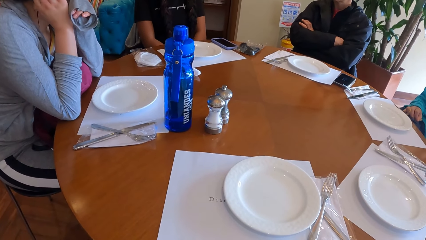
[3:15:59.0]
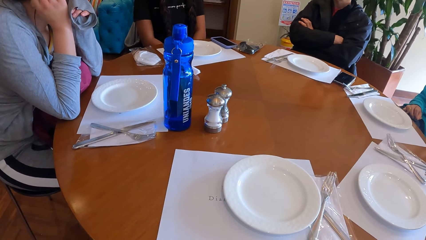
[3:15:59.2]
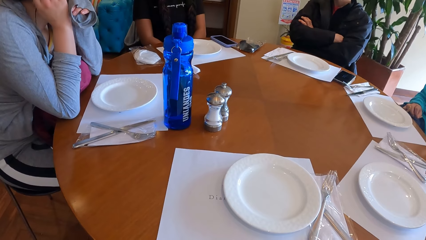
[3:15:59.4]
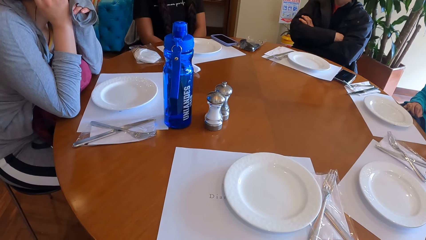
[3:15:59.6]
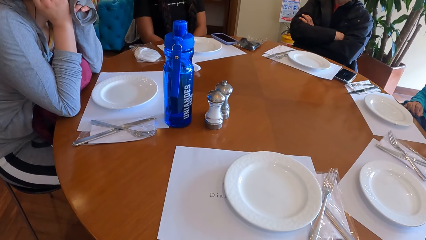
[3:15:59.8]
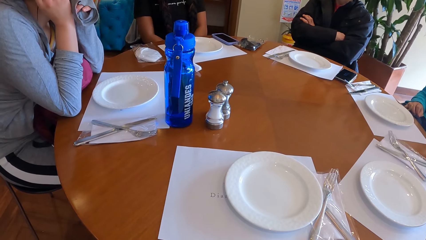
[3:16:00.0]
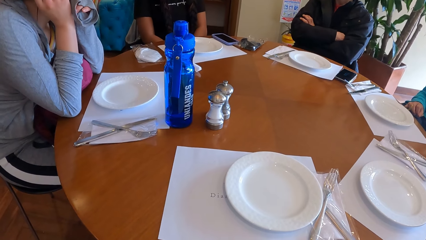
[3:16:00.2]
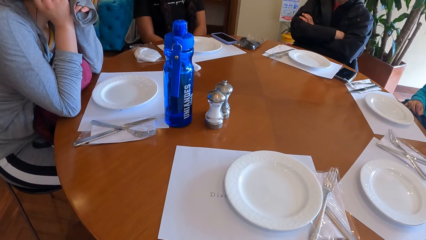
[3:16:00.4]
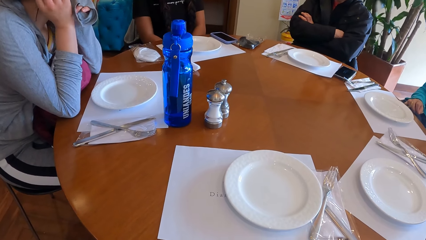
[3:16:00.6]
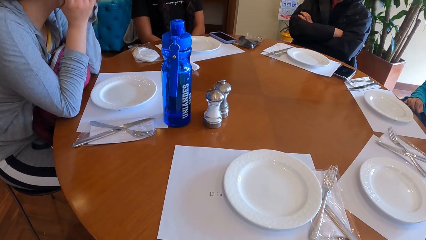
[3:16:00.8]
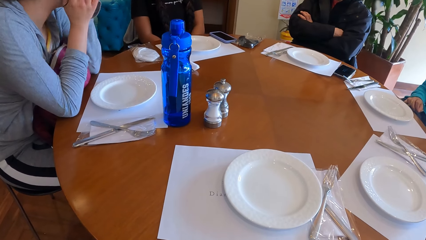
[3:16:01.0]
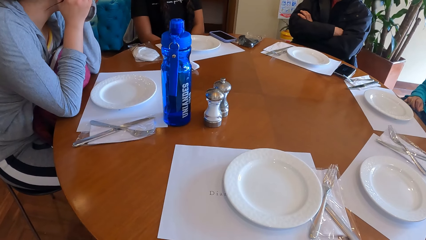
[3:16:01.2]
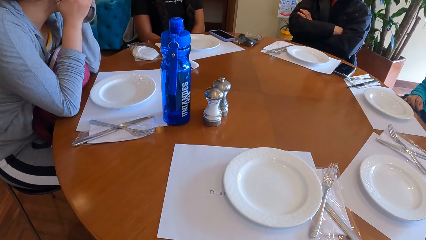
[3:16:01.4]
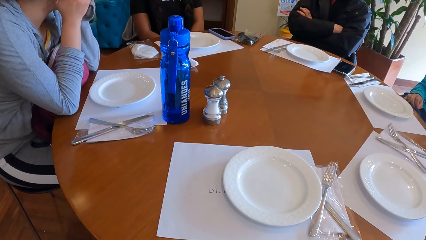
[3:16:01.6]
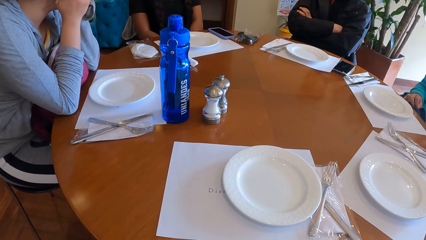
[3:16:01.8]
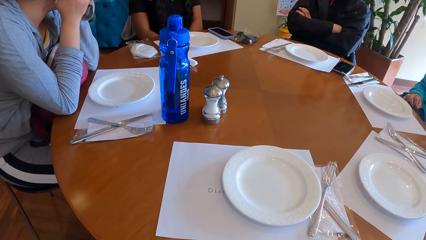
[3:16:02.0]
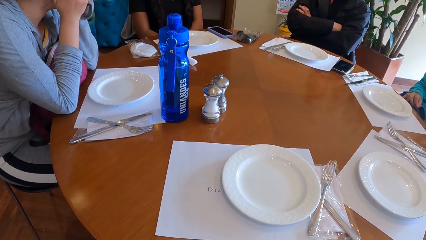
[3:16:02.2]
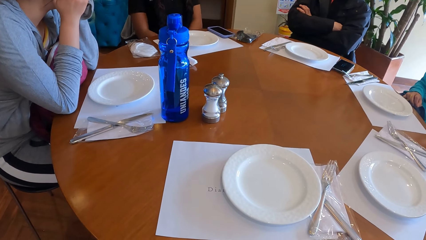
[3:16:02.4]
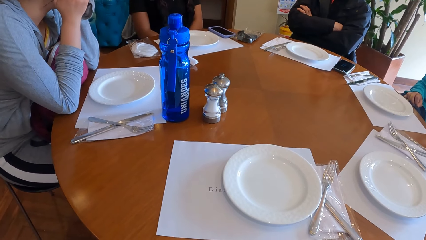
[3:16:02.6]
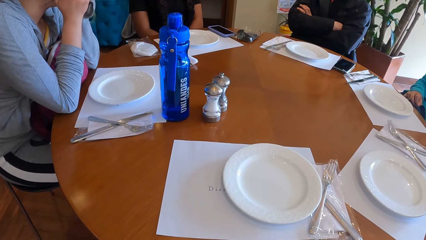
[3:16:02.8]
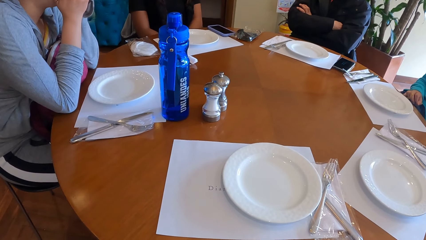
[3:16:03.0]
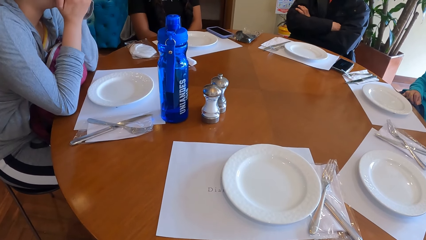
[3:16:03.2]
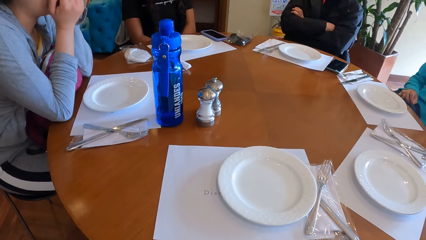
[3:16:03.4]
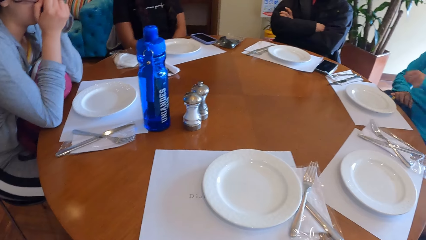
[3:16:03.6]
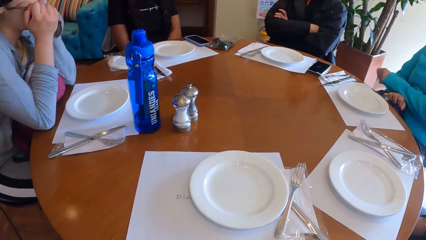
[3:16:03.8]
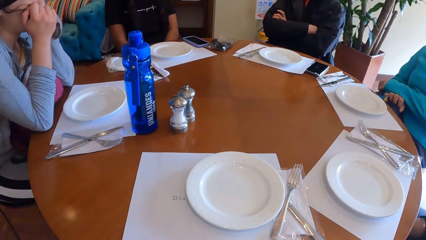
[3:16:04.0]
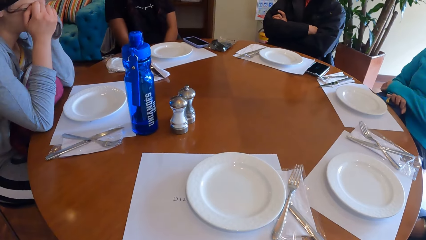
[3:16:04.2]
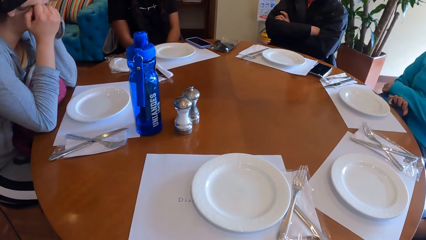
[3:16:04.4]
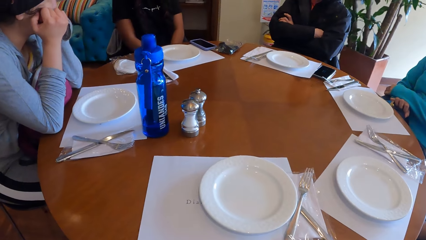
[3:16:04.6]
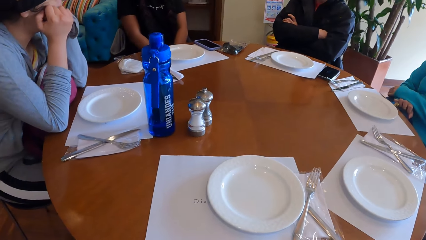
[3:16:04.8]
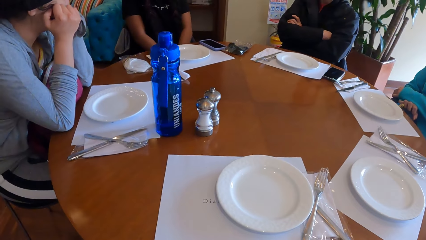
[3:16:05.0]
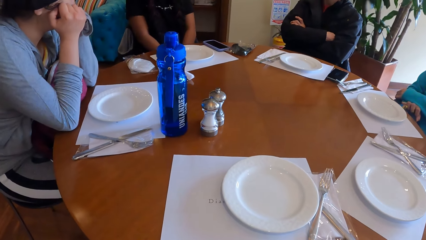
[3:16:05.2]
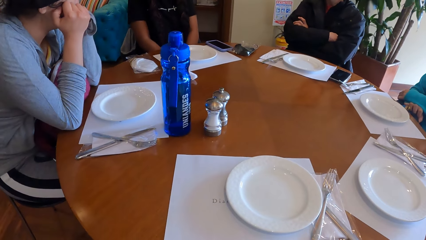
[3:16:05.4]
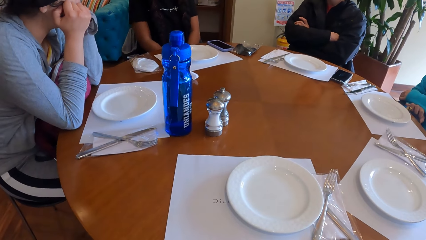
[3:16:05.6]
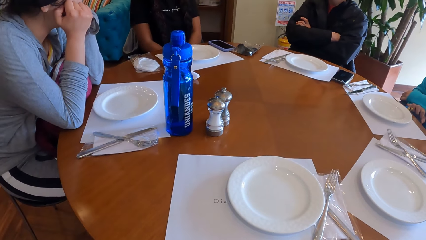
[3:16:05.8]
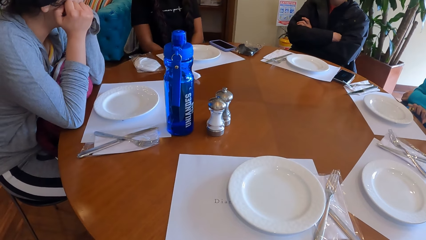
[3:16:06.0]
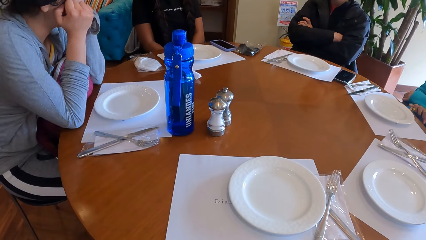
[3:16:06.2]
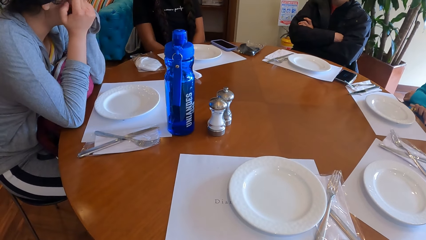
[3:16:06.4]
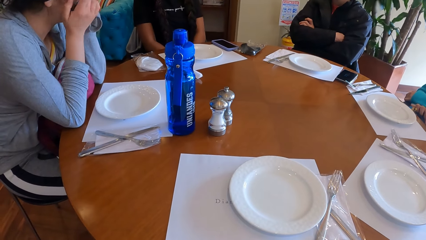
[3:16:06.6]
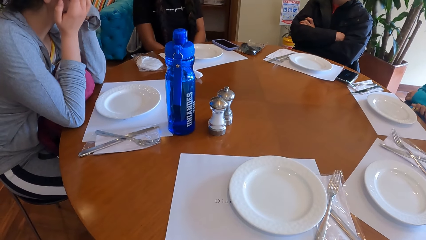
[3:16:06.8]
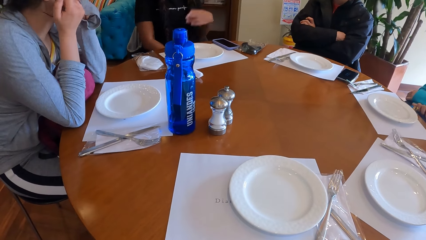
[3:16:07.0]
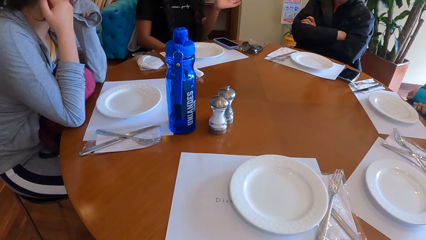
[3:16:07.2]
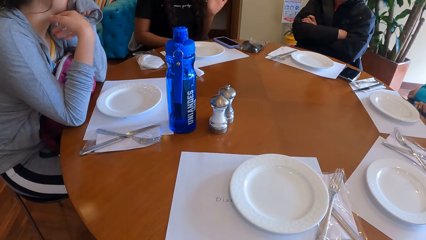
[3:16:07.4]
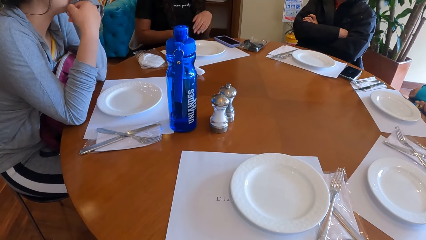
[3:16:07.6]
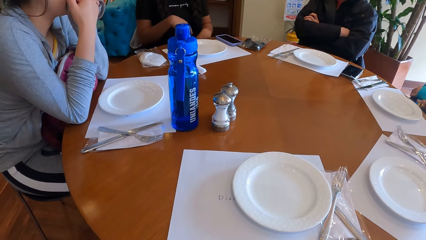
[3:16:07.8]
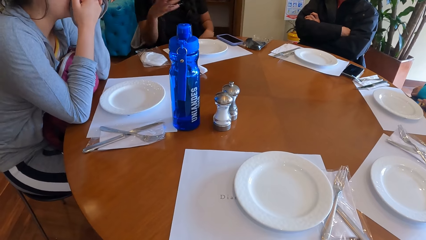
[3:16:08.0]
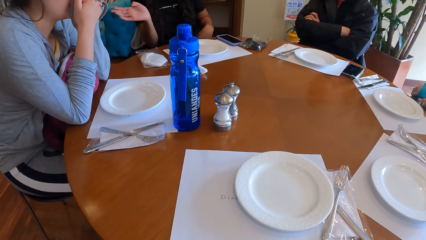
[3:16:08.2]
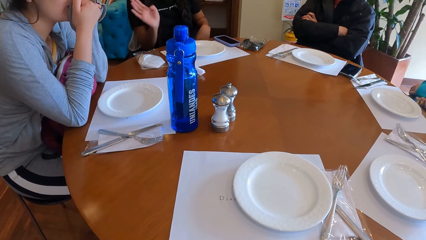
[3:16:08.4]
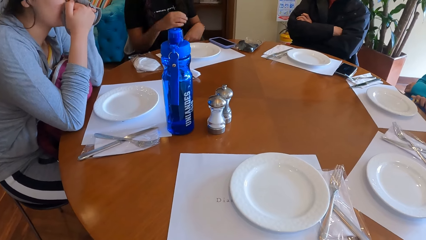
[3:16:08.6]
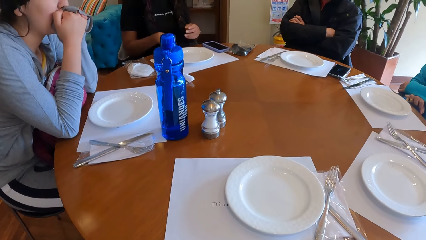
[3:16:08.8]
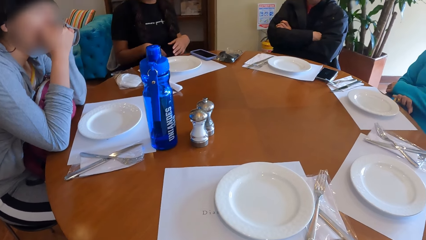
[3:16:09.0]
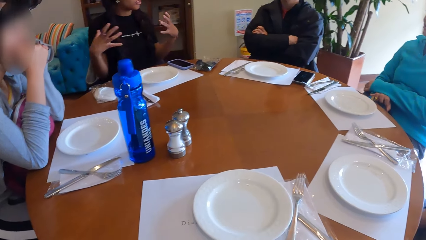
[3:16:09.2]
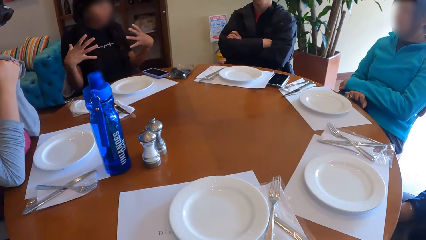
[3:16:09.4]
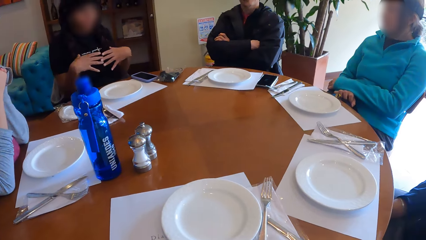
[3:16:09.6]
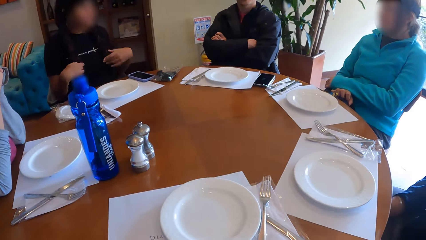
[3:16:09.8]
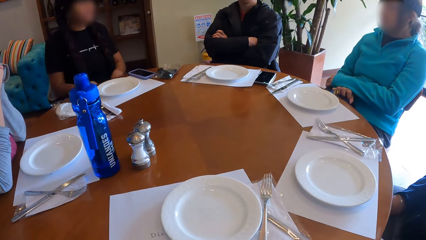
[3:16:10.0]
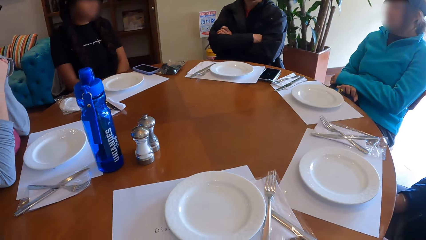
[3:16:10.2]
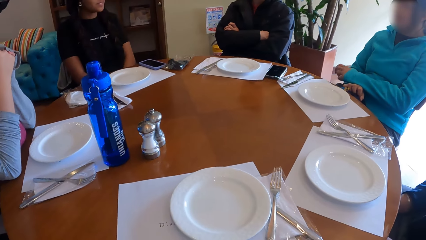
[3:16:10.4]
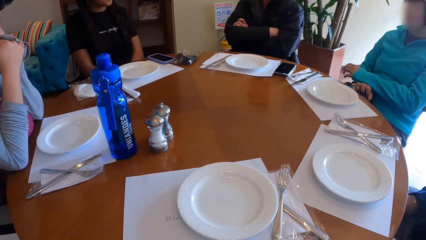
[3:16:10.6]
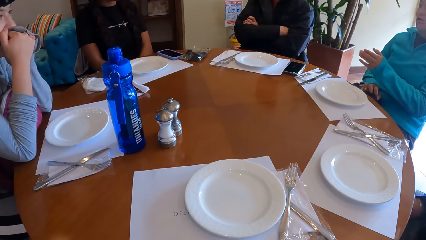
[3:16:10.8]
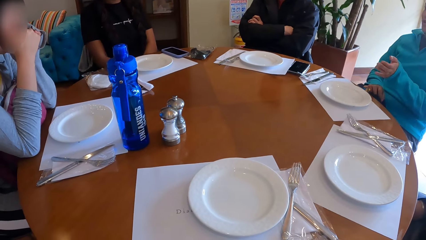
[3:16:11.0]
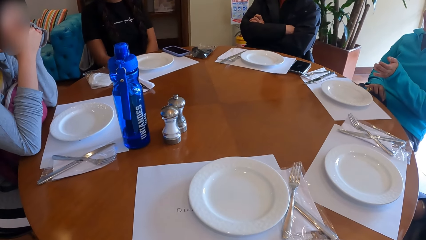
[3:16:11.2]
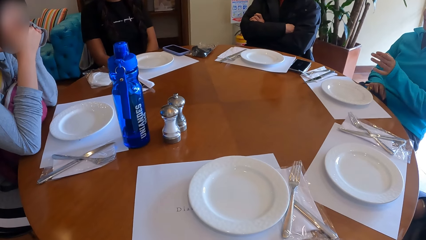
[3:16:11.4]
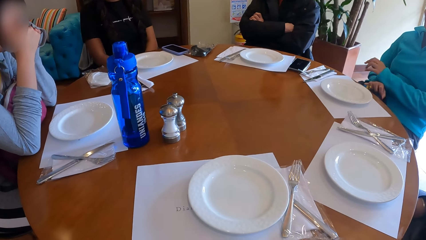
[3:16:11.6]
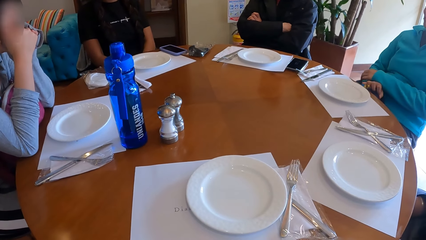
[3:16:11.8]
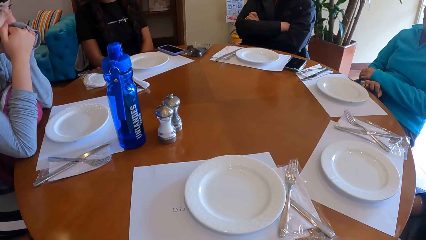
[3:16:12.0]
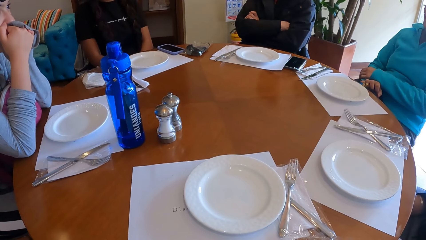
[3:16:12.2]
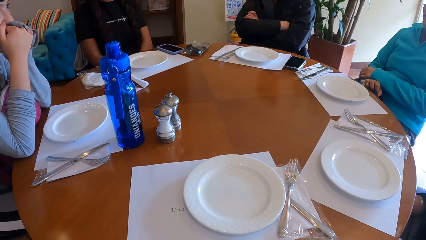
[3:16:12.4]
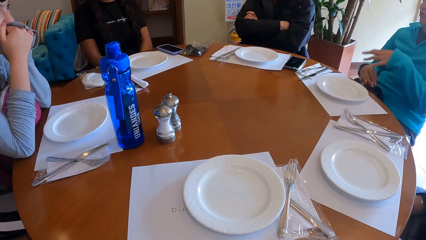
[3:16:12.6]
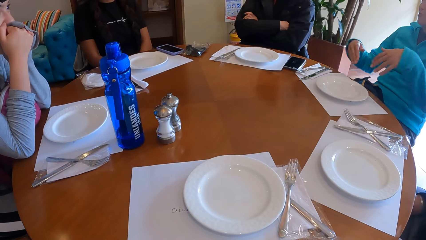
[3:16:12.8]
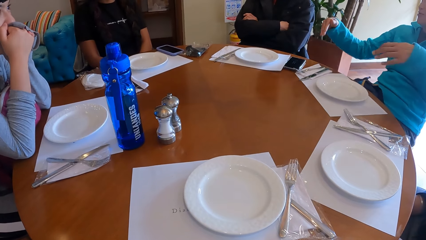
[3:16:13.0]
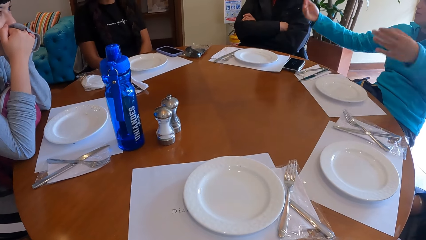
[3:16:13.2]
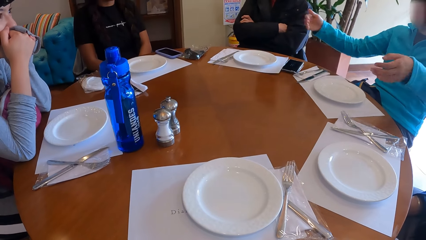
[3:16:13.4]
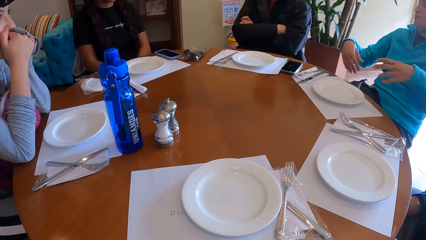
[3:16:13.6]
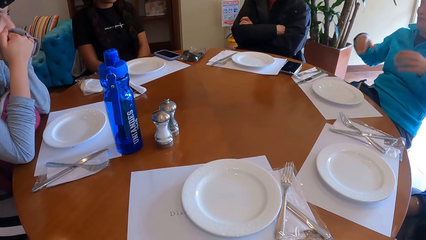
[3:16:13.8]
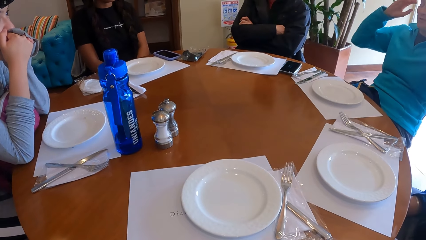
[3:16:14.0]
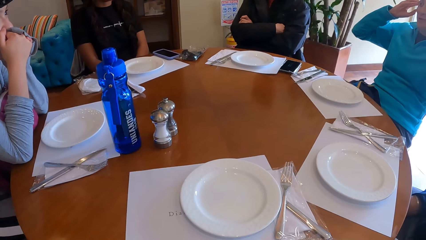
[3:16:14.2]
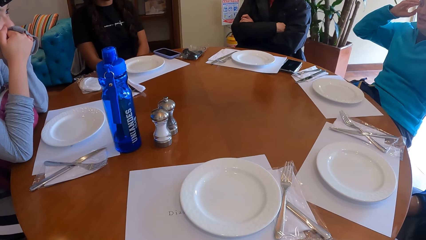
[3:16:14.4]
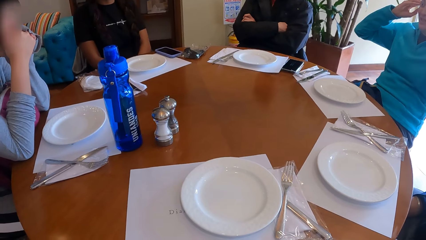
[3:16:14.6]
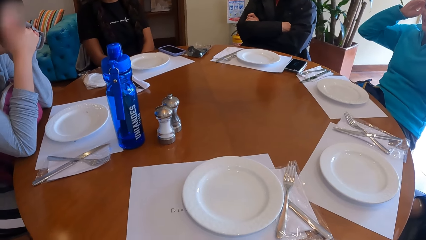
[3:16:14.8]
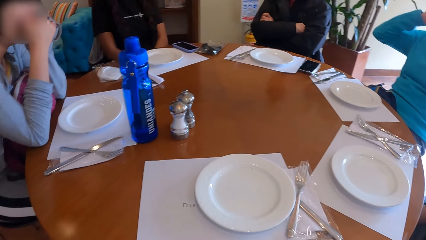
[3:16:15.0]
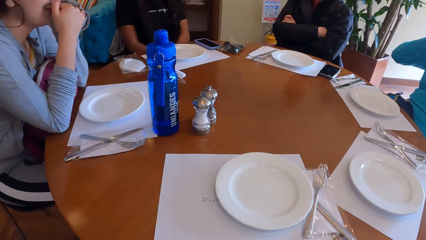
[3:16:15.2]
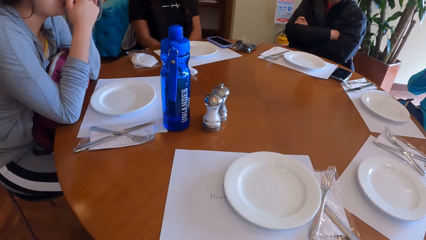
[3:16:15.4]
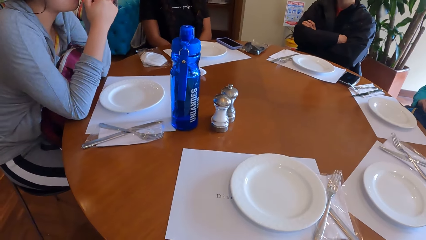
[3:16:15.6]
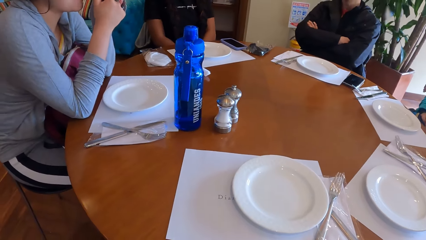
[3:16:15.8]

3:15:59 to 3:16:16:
A woman gestures at the camera wearer. Another woman gestures at the camera wearer.
